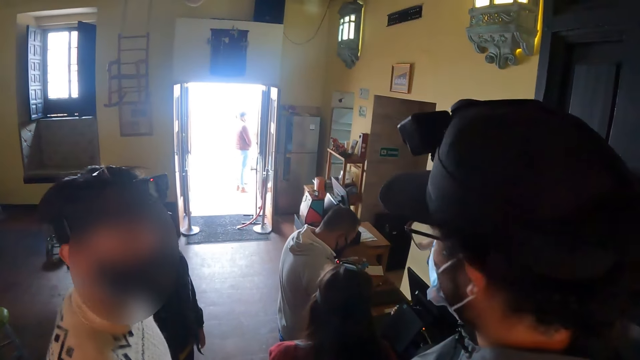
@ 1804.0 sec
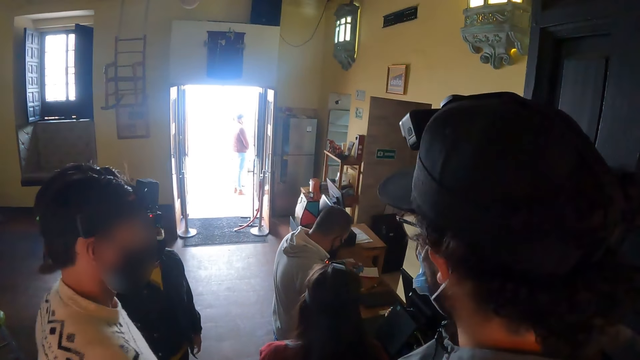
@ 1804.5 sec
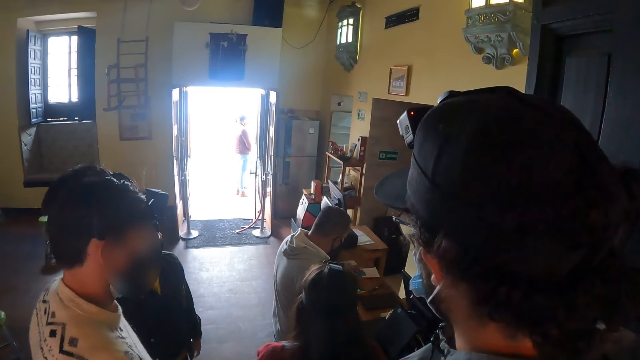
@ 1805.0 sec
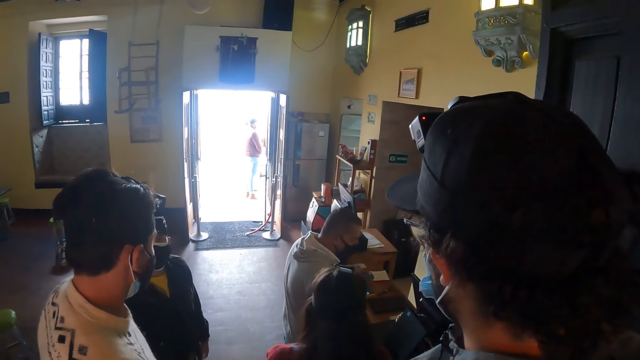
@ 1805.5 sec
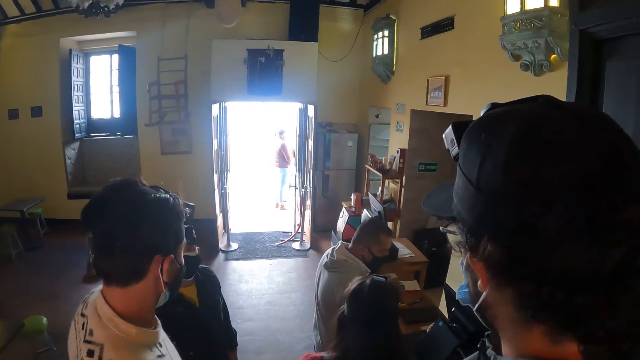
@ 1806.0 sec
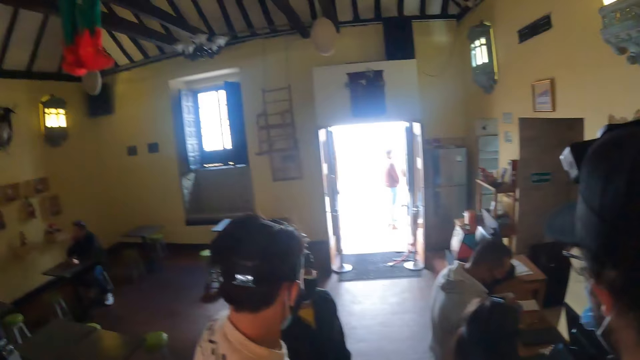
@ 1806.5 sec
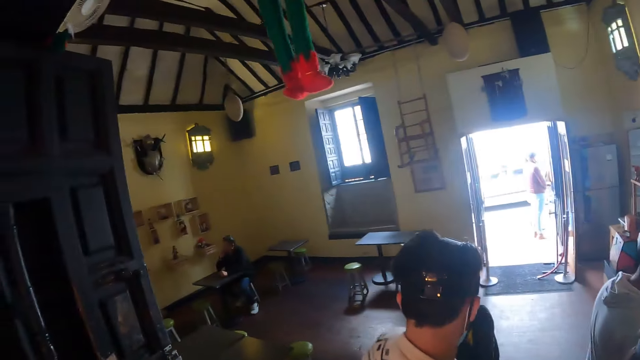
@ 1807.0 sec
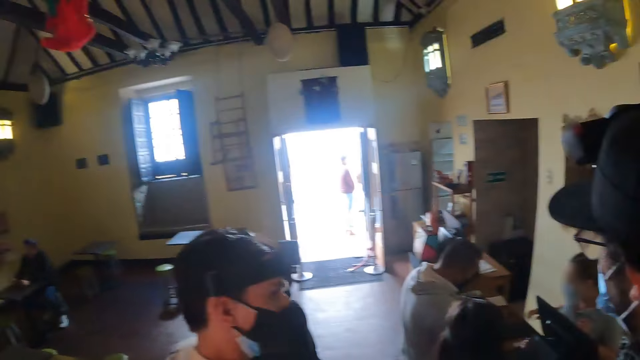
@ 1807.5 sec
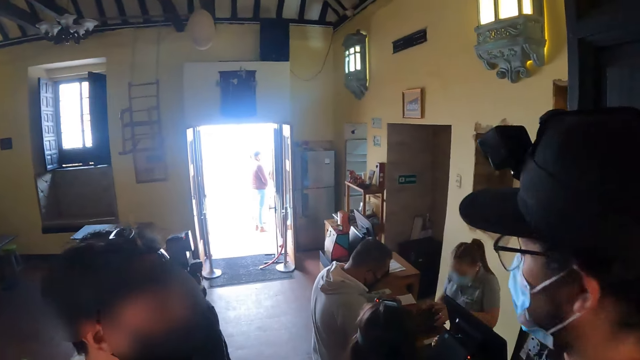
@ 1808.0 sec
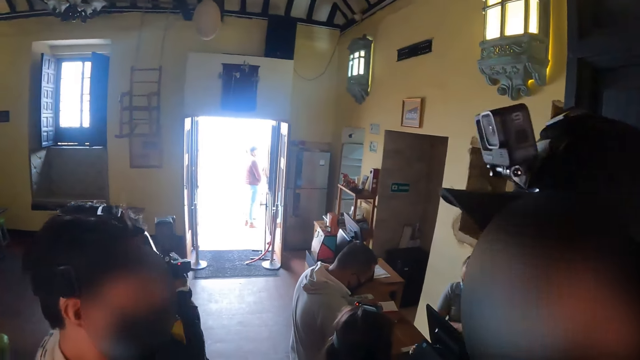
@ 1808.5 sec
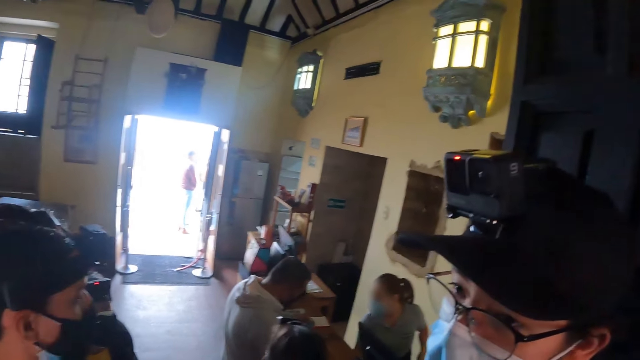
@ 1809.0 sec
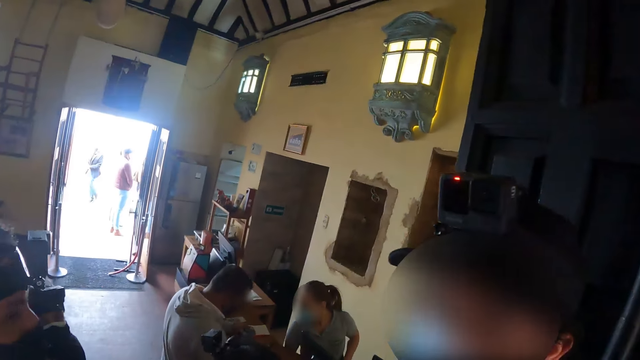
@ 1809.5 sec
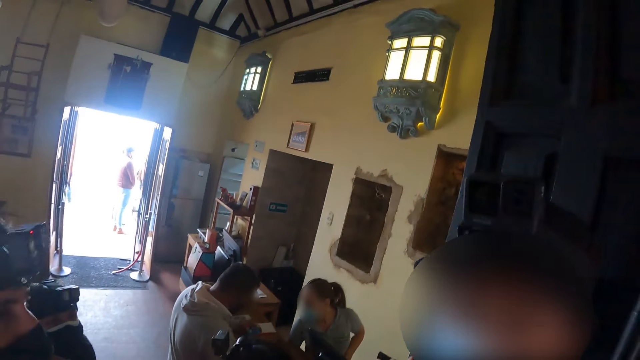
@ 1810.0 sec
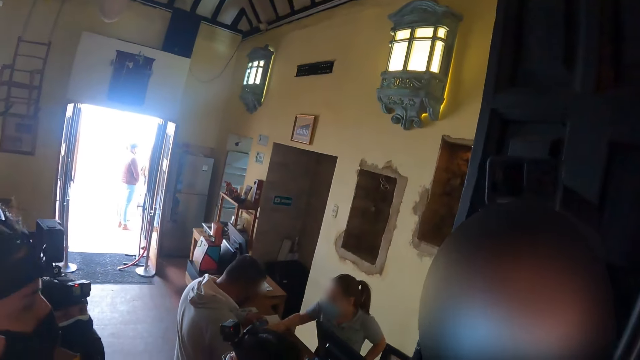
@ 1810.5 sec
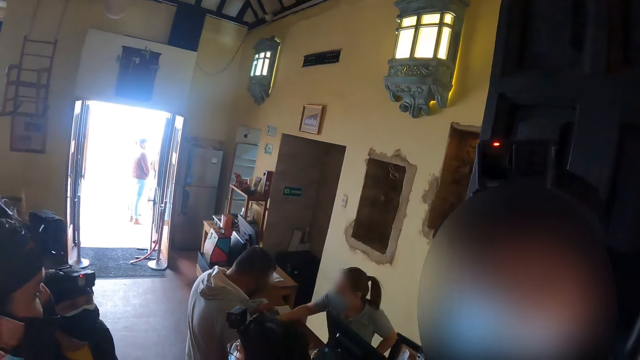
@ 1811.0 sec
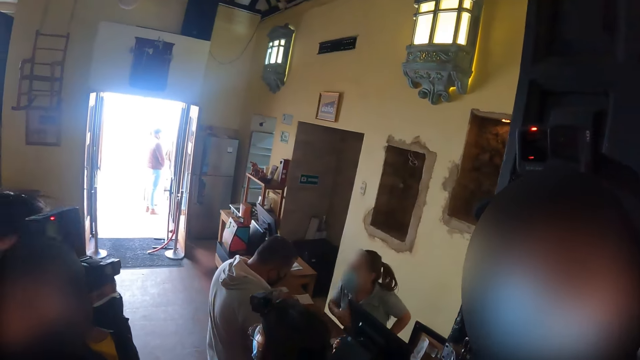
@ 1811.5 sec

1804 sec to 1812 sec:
The camera wearer looks around.

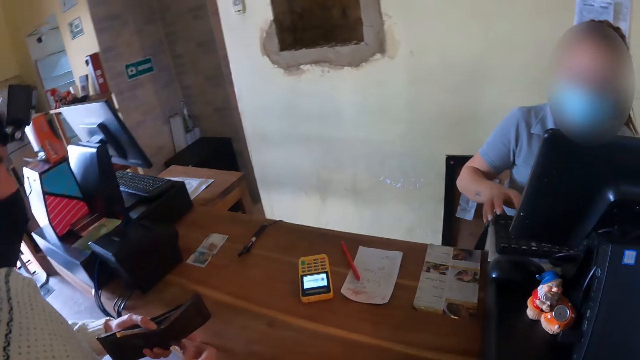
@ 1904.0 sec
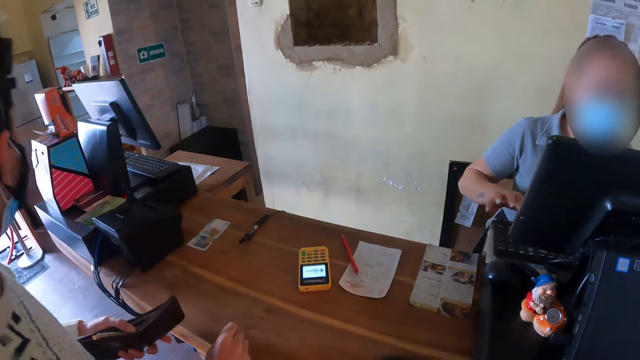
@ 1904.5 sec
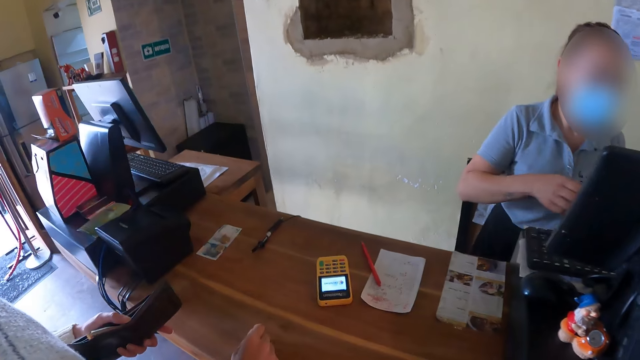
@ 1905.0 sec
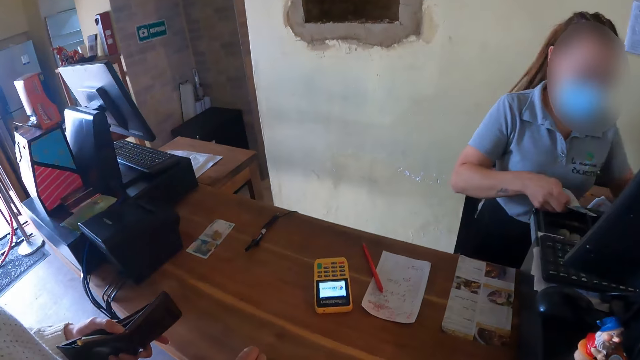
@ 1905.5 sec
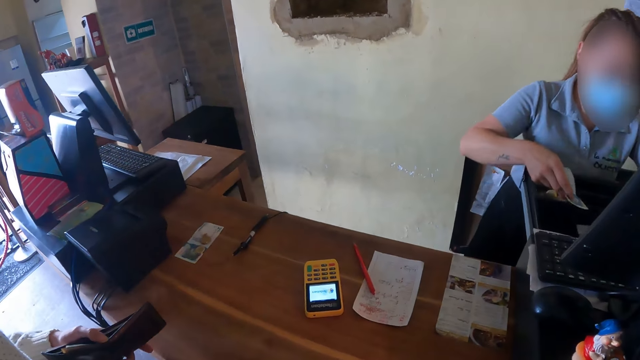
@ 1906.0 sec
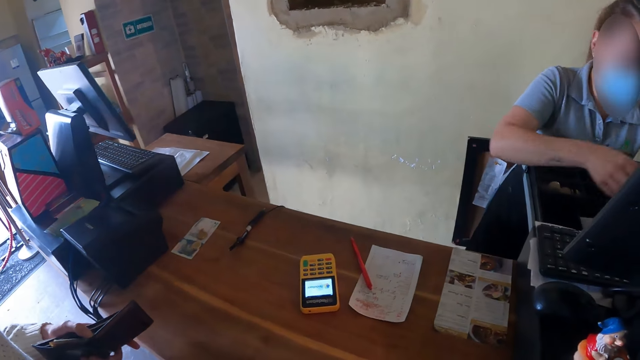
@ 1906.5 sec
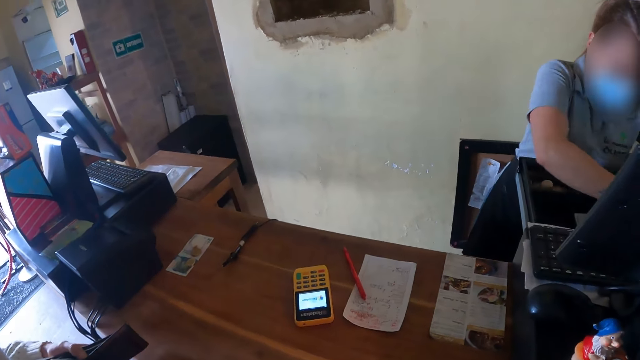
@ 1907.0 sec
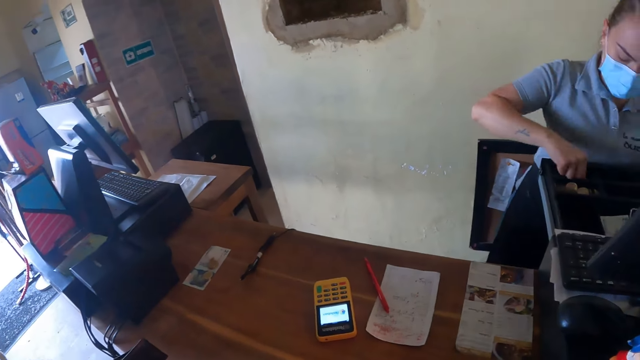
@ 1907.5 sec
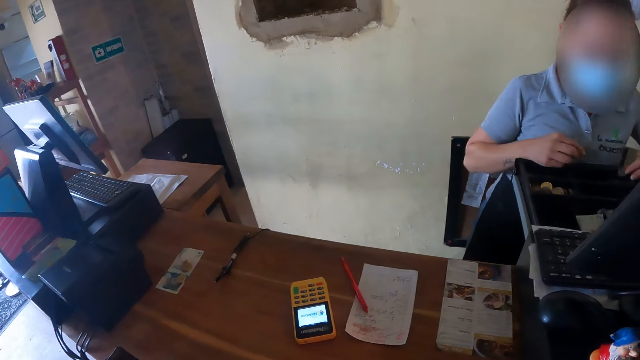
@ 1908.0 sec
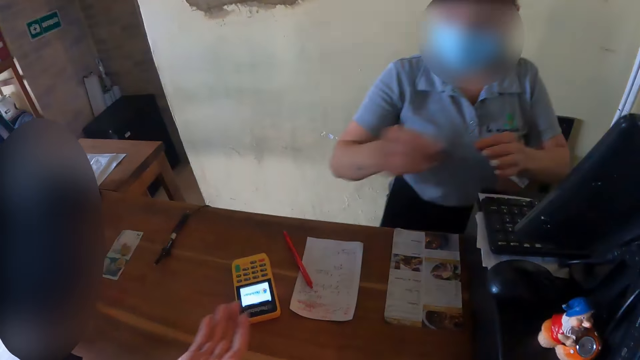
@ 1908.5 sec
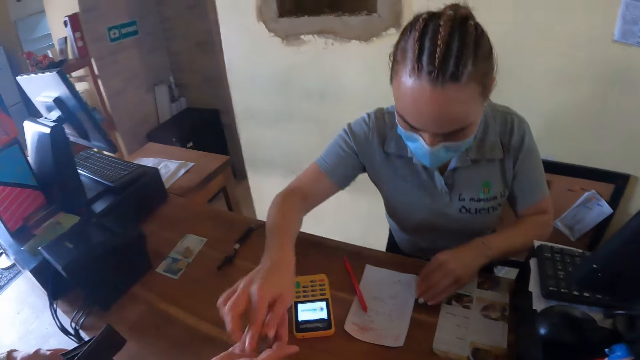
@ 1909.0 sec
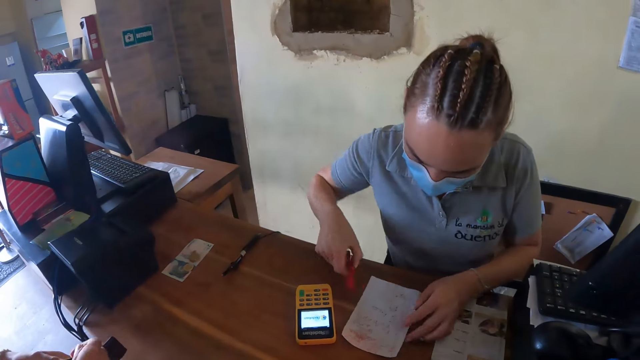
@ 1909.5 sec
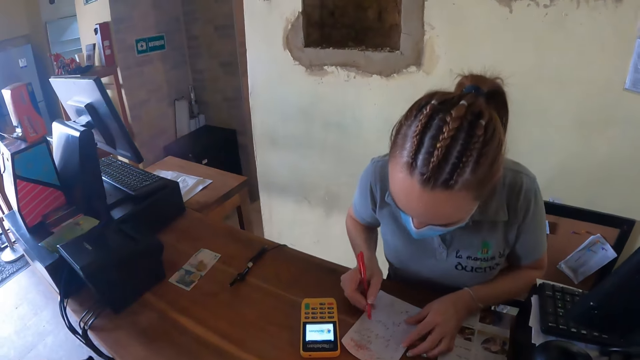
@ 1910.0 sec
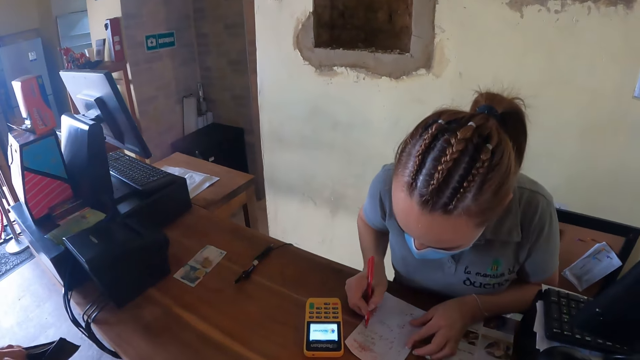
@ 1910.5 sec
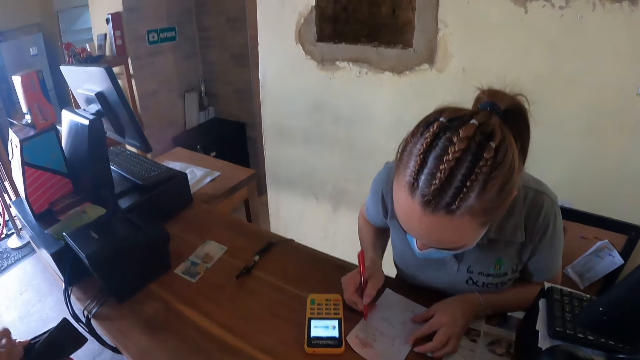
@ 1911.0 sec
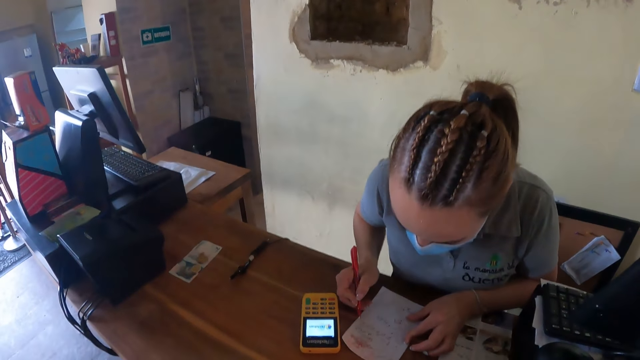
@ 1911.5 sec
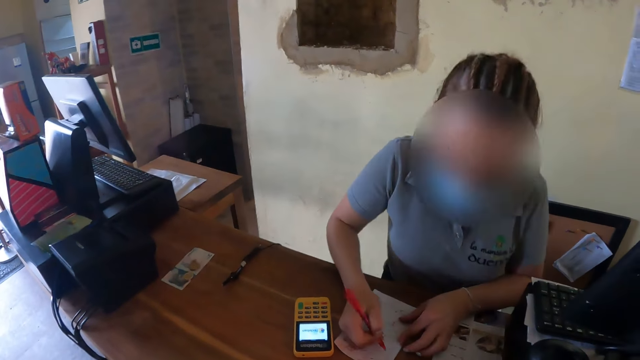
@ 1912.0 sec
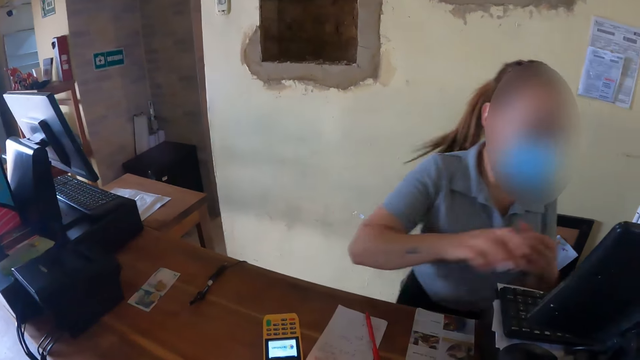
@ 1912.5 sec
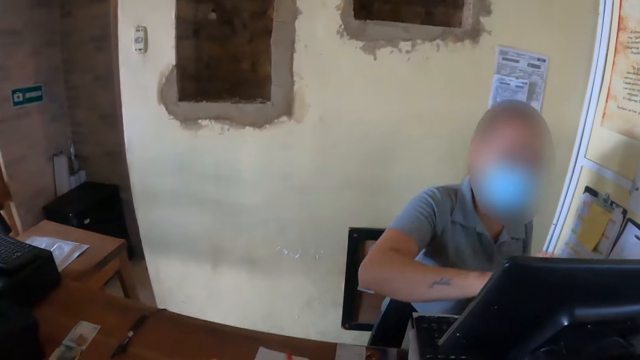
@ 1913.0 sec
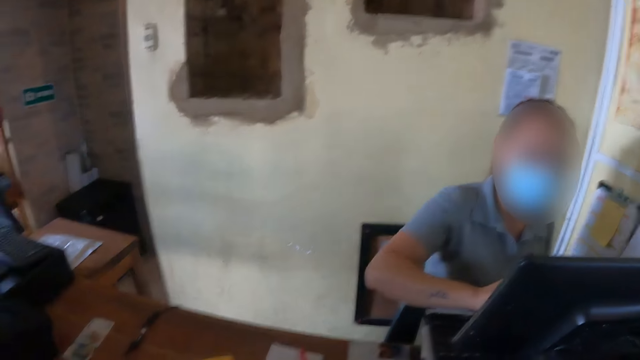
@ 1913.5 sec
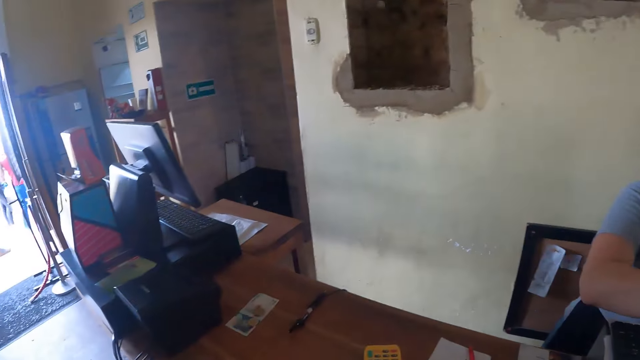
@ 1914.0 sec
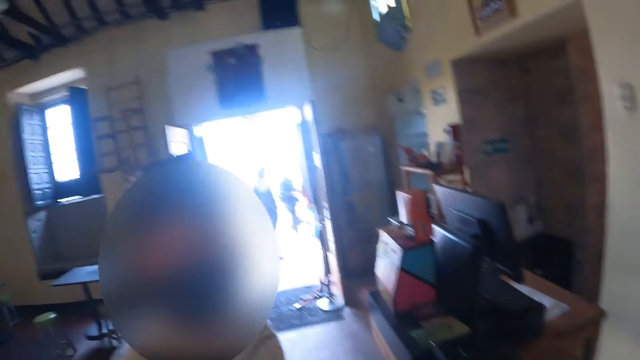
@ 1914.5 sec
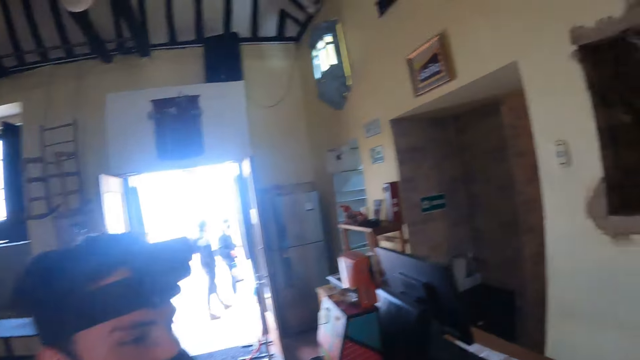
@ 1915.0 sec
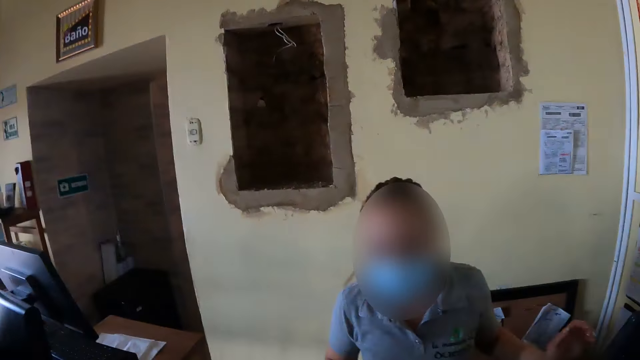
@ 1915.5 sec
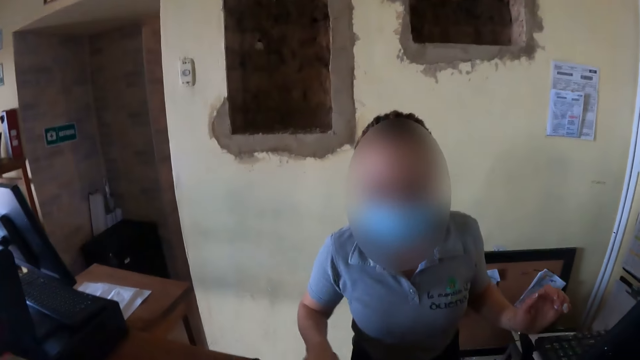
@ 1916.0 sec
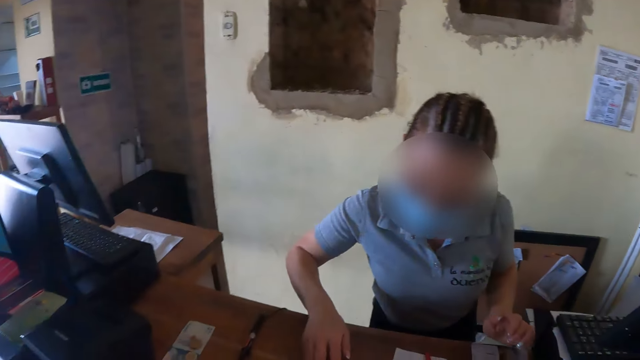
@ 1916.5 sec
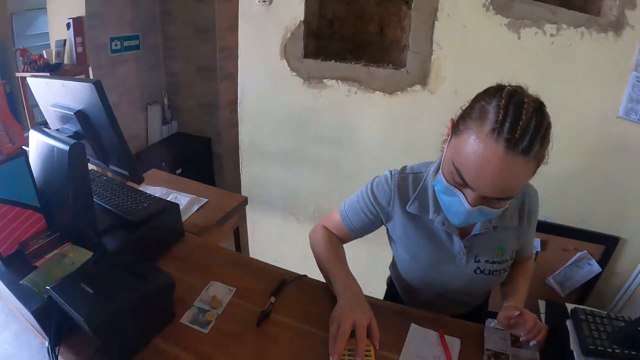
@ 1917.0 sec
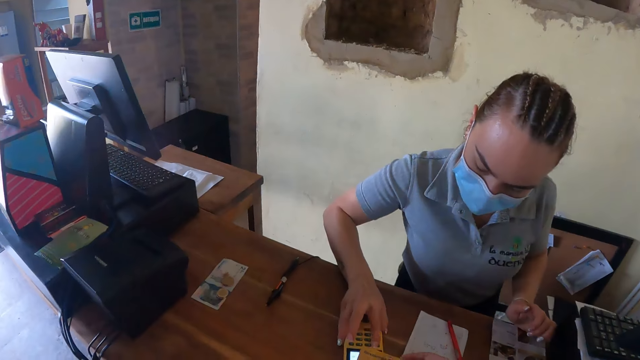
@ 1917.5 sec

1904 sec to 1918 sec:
A cashier opens a drawer. The cashier puts money in the drawer. The cashier picks coins from the drawer and closes the drawer. The cashier passes the coins to a person. The person puts the coins in a wallet. The cashier writes on a paper and operates a computer. The camera wearer looks around at the entrance. They look at the cashier.
